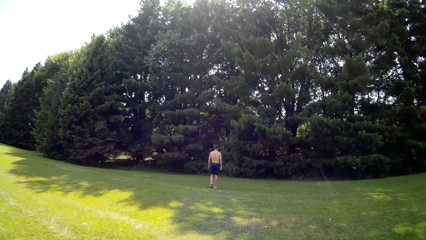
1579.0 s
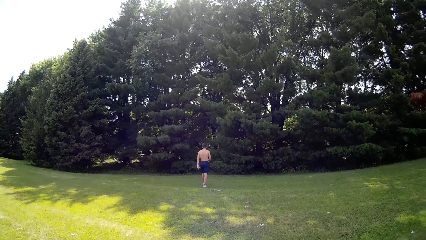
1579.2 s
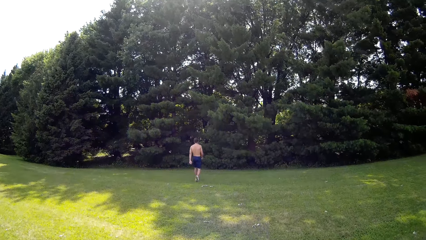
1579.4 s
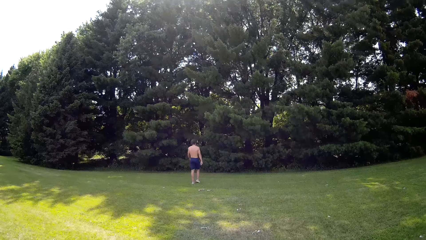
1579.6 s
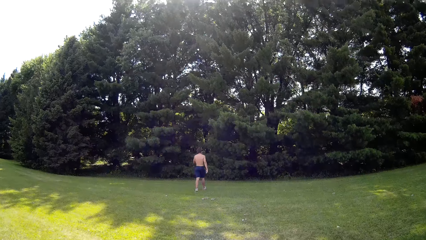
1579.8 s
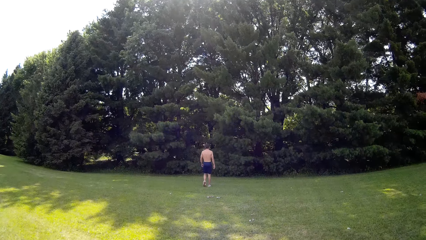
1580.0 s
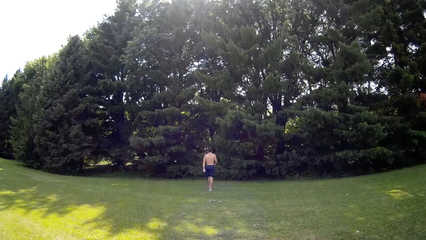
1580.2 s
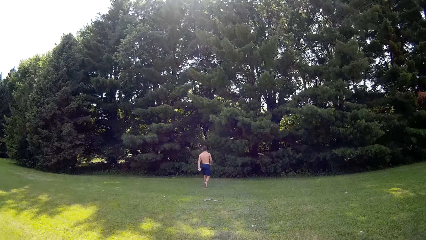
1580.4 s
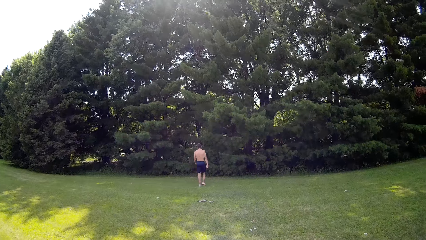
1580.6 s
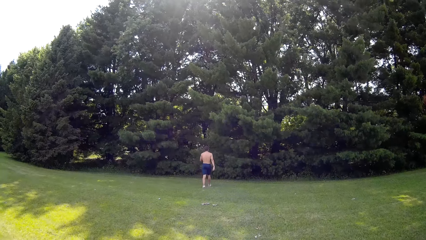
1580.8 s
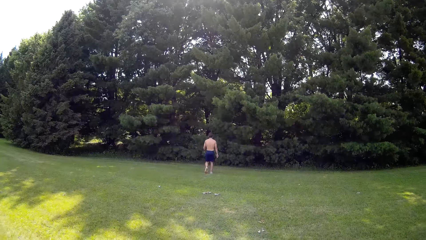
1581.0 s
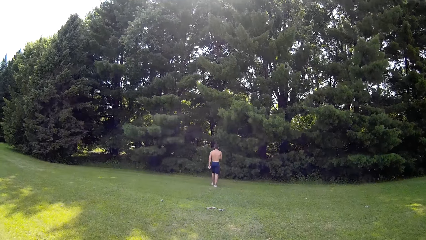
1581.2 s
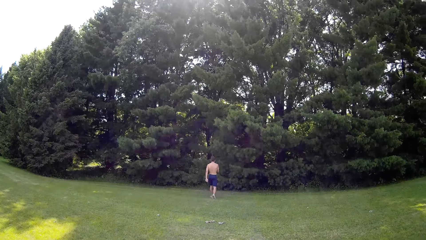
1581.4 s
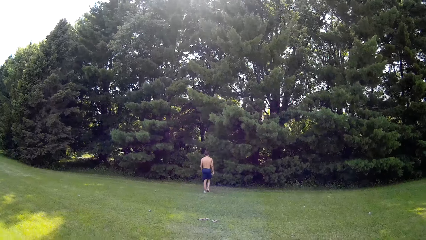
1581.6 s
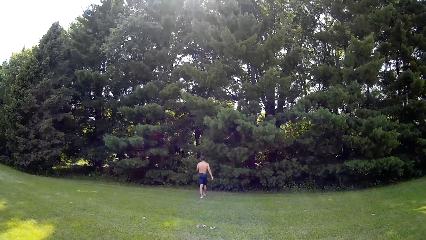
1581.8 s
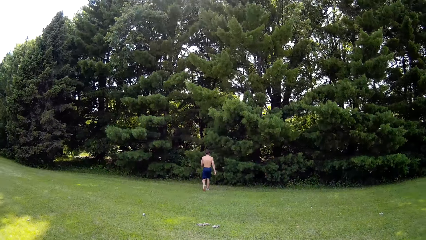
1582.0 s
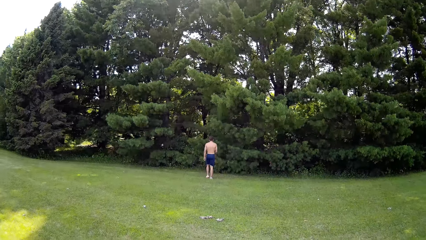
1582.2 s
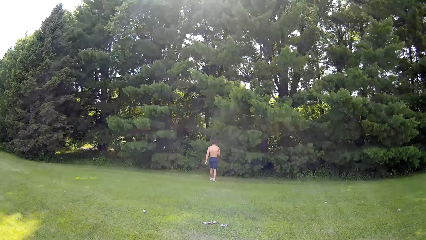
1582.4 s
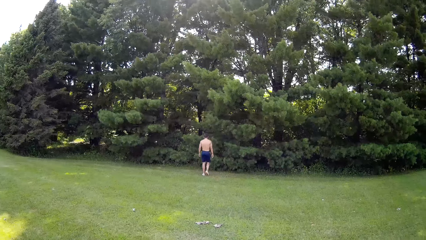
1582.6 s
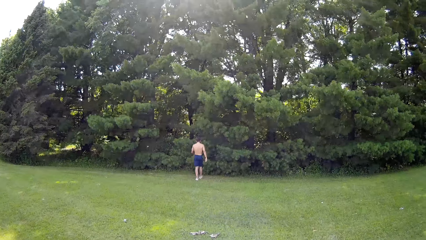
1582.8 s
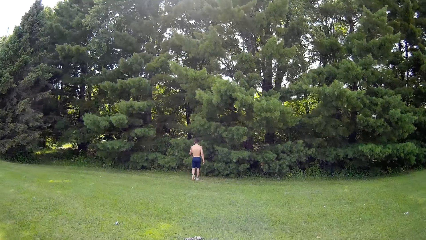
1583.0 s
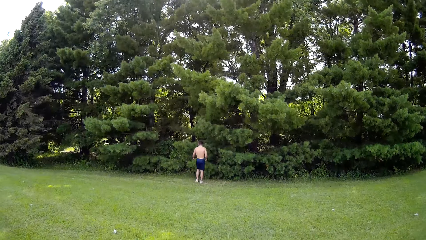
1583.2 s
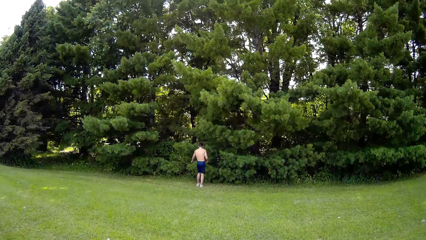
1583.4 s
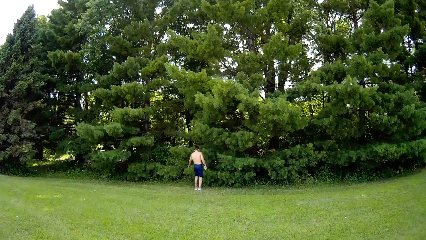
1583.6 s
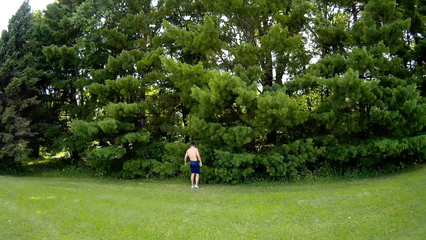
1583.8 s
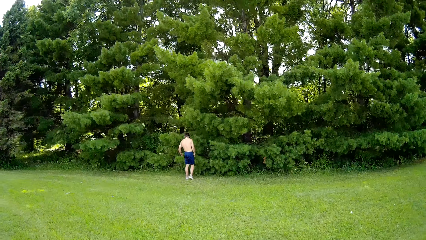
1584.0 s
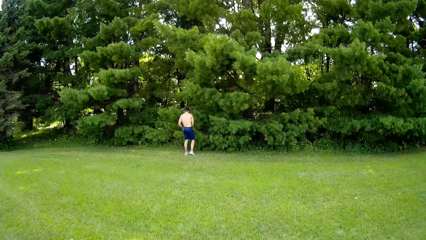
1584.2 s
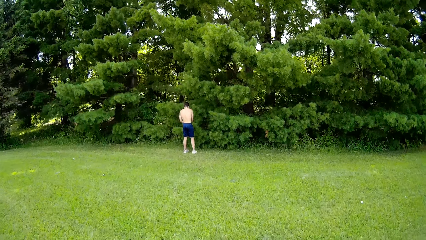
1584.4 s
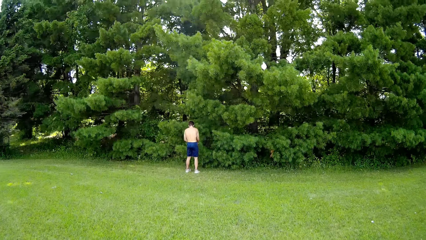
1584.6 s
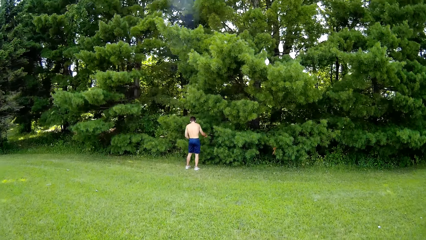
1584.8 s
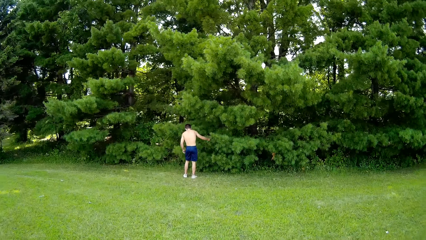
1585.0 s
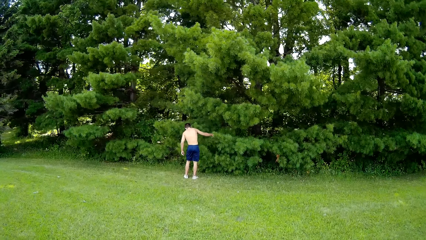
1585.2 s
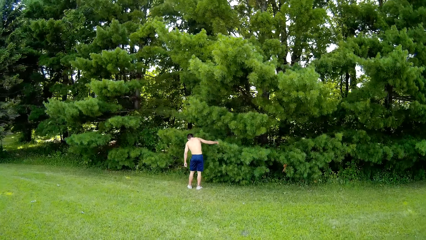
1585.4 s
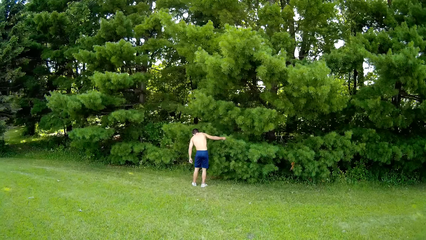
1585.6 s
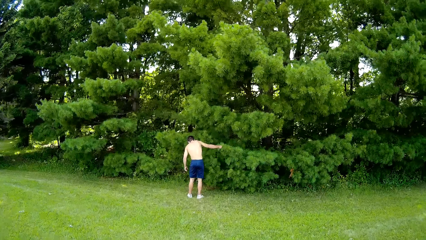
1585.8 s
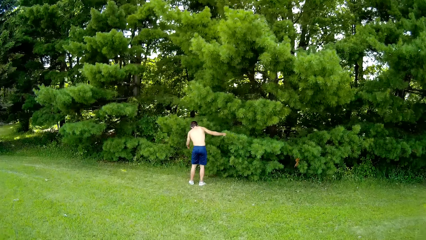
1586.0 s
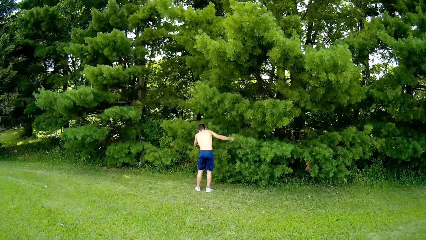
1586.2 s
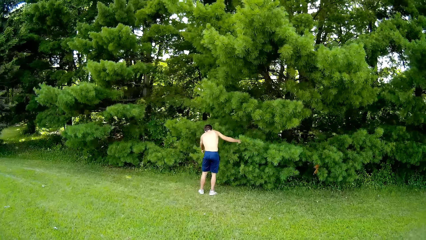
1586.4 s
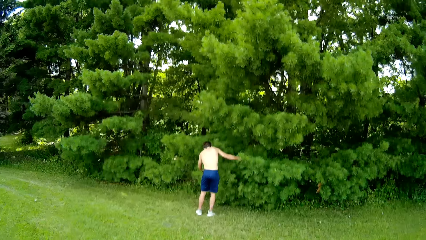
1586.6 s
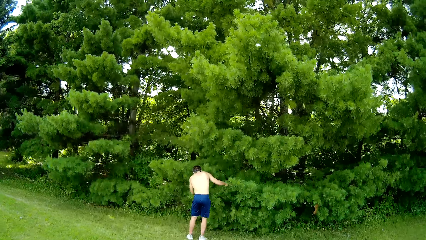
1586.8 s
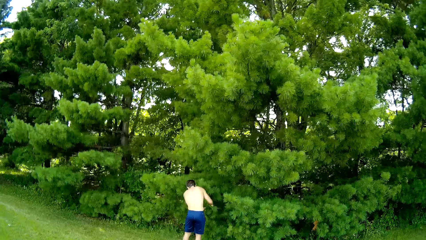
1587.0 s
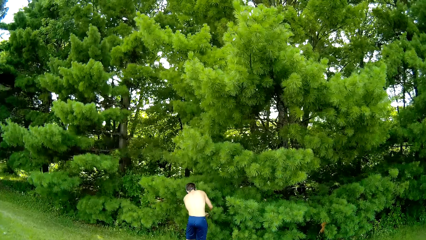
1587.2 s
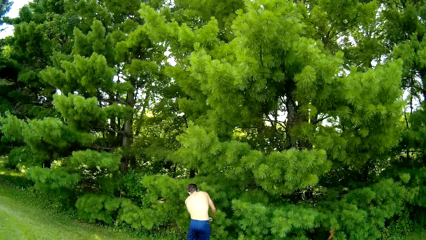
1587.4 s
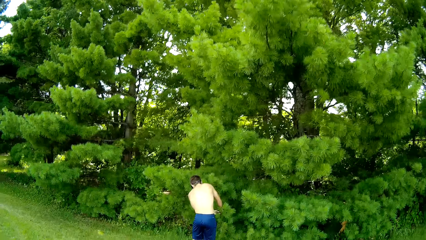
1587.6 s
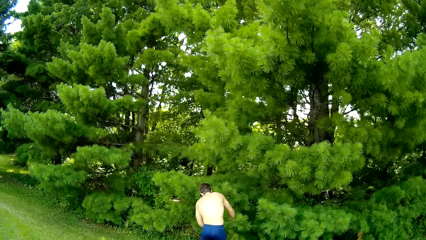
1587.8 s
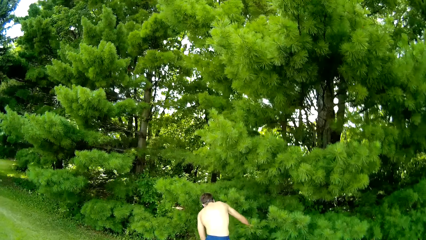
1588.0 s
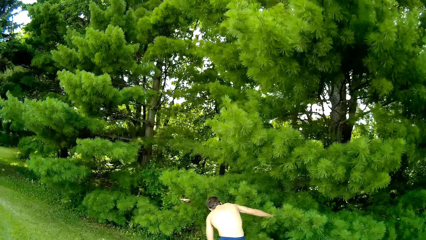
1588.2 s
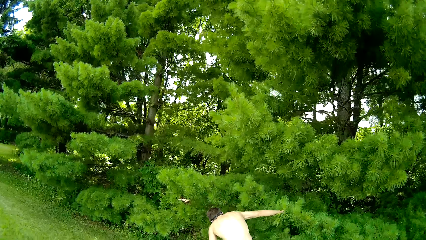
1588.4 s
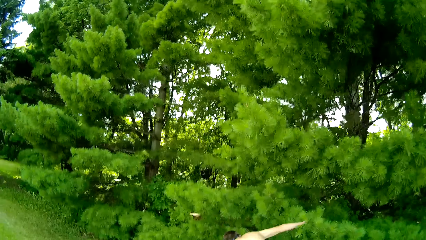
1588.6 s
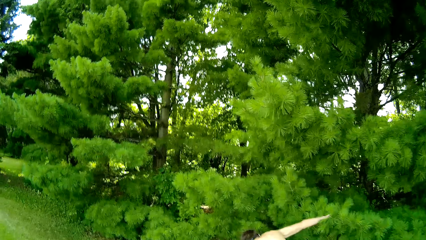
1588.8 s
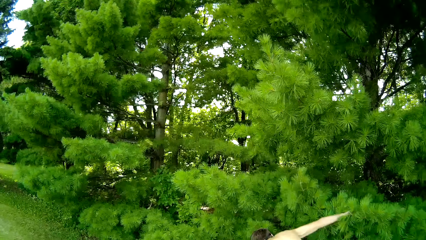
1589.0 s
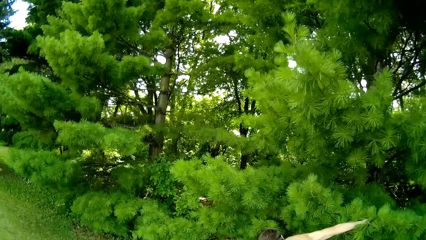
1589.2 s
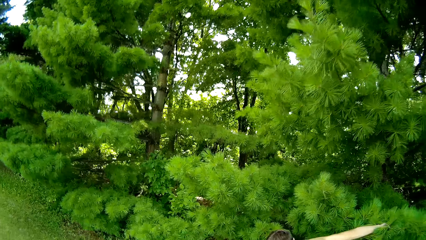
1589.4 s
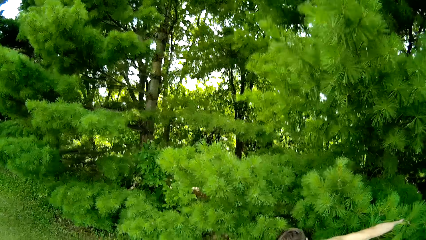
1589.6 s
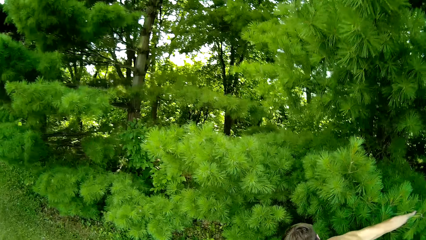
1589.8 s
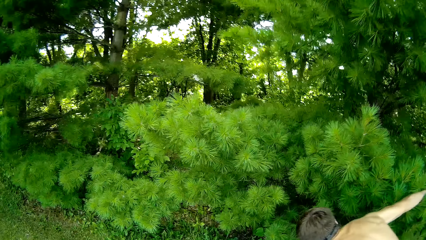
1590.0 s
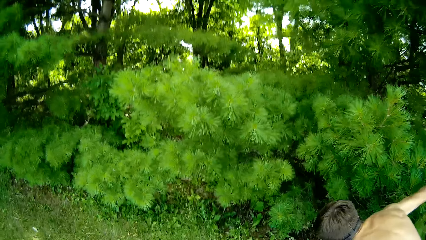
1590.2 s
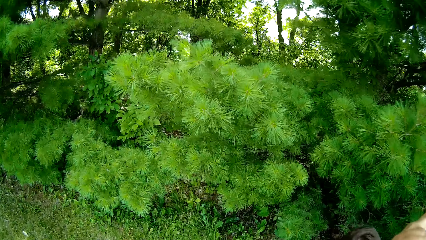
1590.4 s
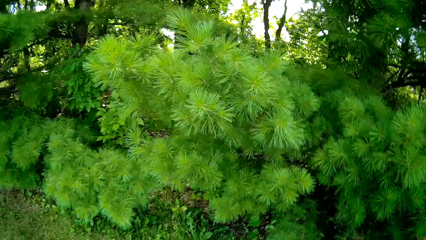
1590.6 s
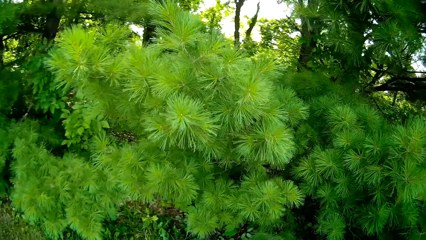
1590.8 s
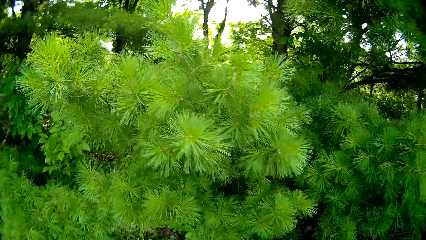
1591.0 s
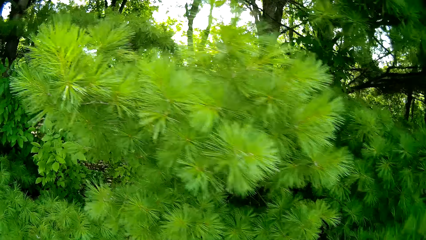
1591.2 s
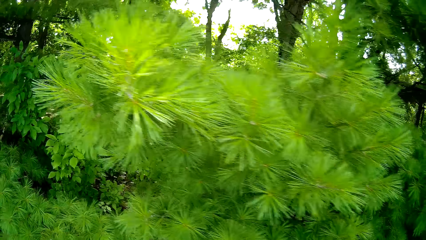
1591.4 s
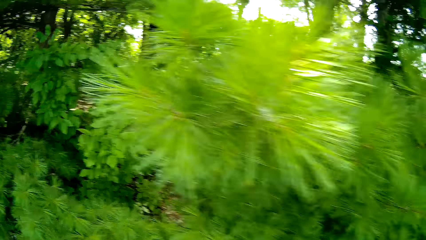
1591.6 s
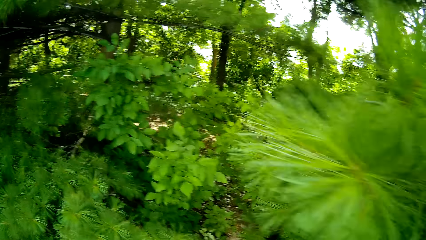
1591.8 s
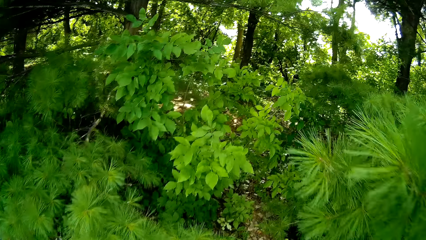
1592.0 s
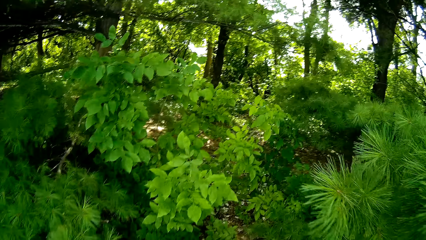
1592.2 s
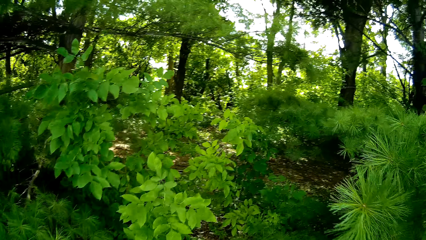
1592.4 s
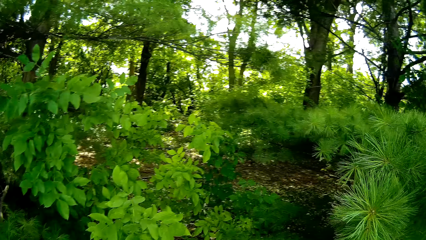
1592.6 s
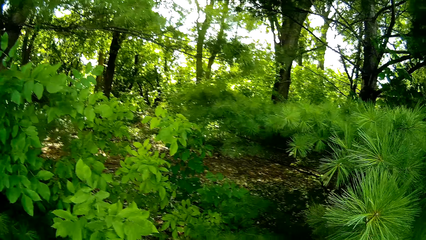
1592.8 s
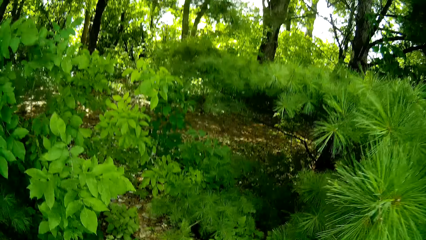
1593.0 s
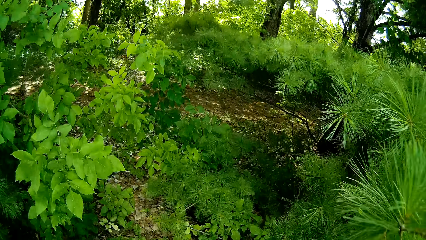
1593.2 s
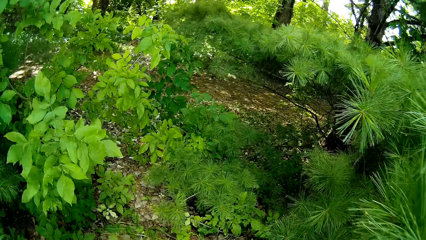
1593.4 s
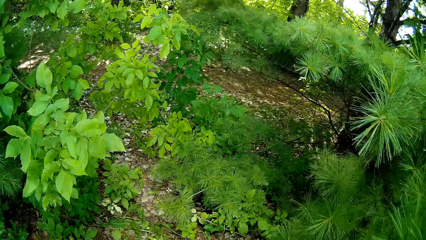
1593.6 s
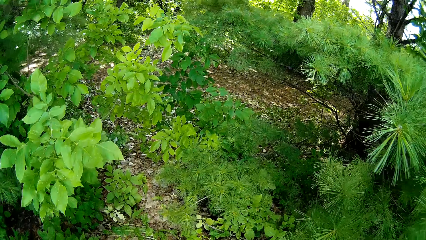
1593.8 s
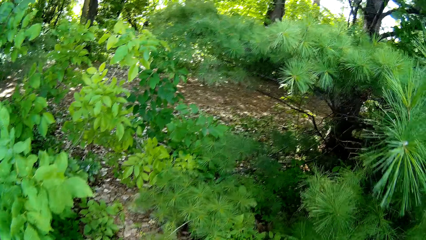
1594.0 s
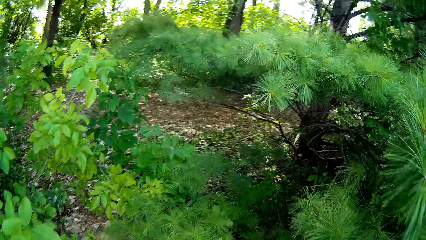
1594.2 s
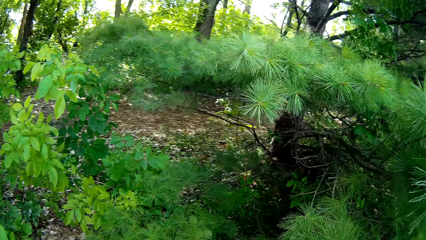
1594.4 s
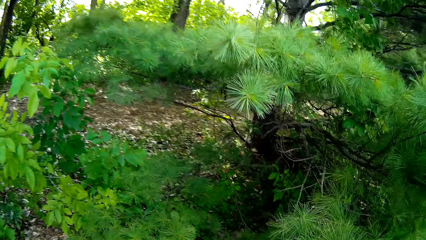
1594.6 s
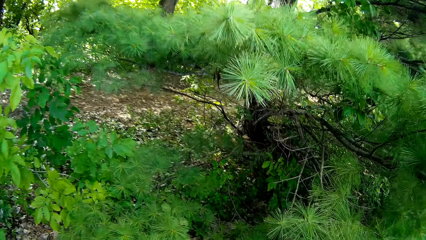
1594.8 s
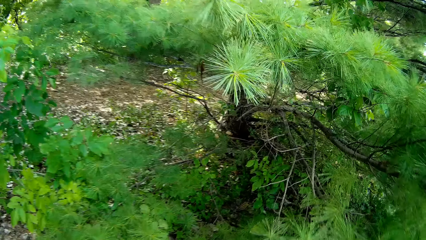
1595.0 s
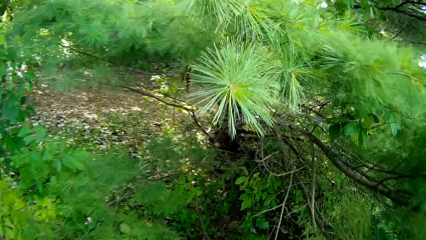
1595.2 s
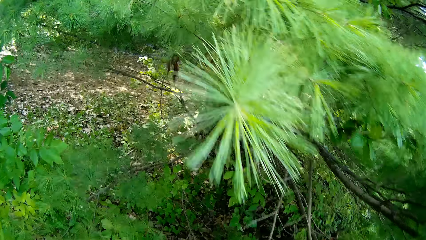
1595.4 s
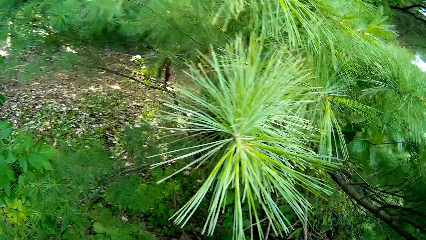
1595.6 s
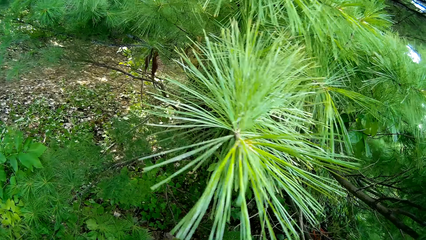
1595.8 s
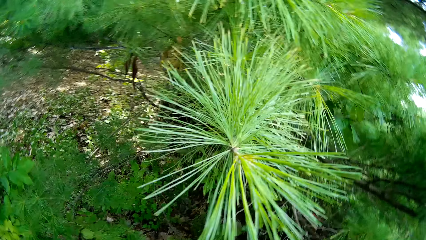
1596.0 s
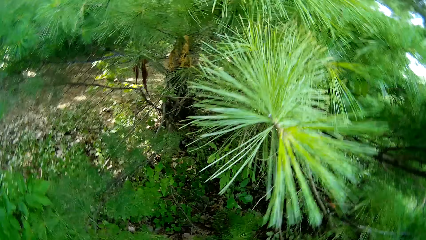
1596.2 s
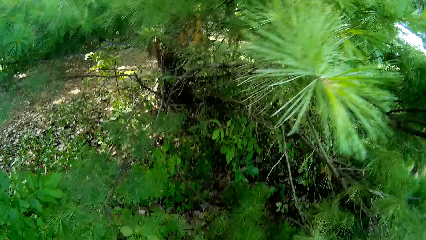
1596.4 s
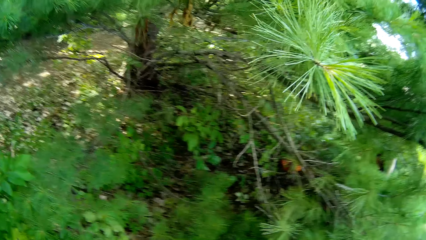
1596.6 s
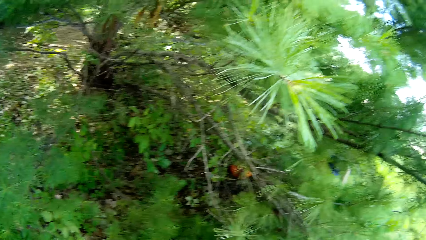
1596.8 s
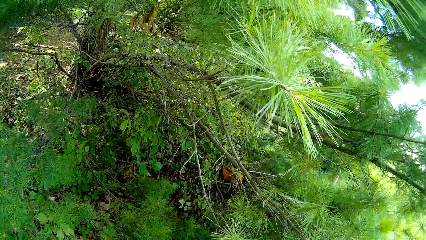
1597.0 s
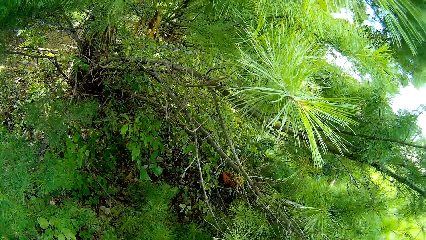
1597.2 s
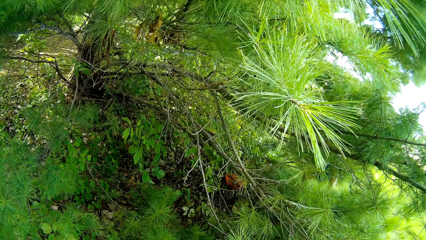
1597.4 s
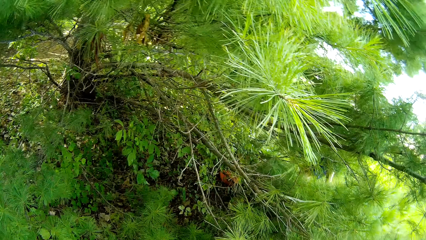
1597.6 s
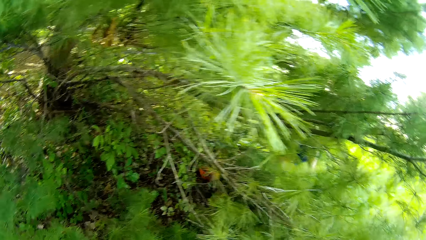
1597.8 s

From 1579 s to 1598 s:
A man walks towards the ball. The man looks for the ball in the bush. The camera wearer searches for the basketball inside the woods.
